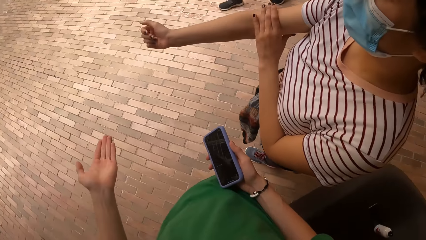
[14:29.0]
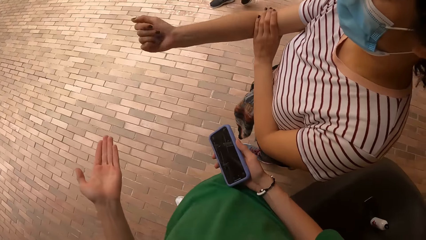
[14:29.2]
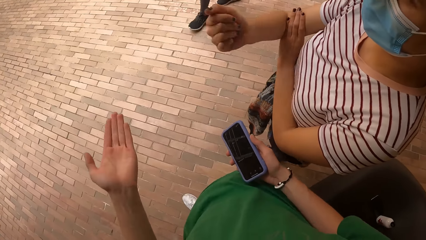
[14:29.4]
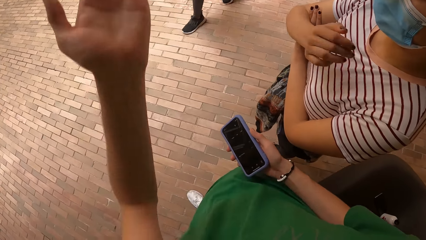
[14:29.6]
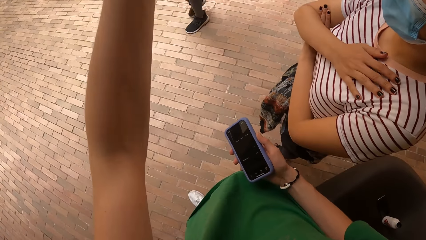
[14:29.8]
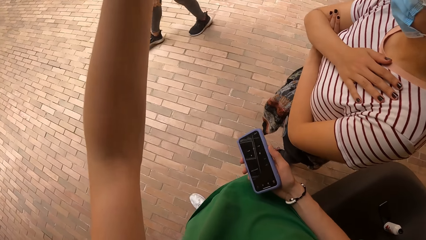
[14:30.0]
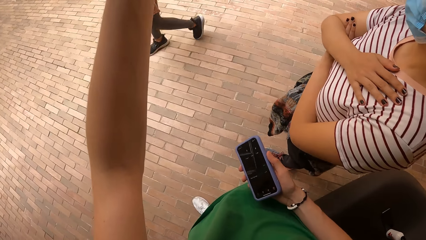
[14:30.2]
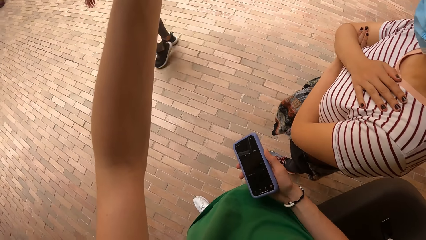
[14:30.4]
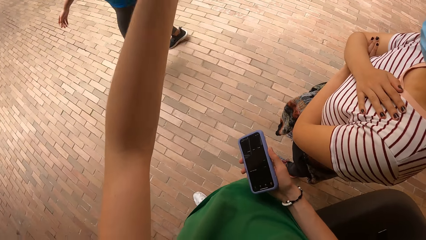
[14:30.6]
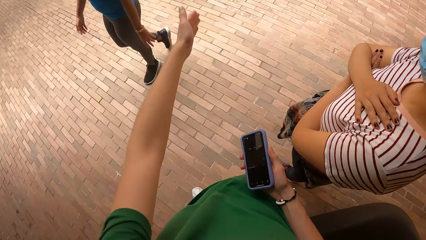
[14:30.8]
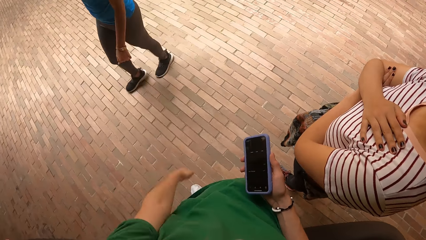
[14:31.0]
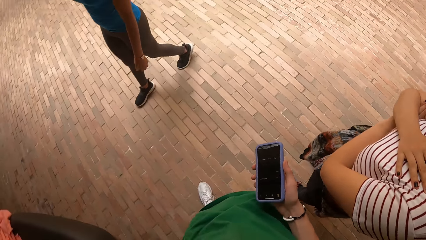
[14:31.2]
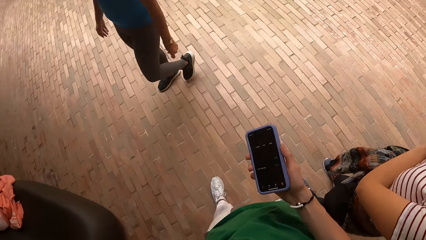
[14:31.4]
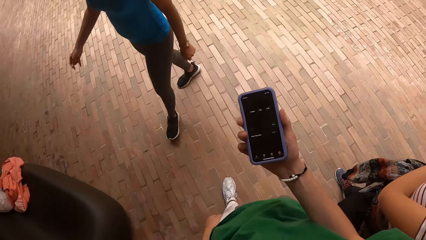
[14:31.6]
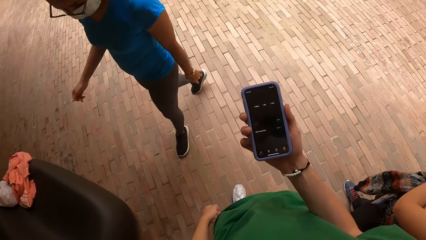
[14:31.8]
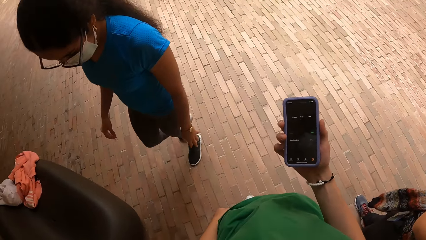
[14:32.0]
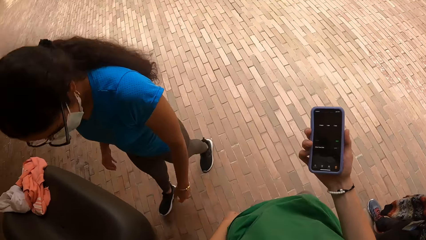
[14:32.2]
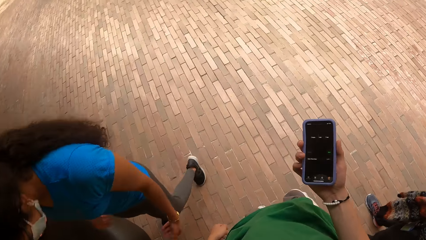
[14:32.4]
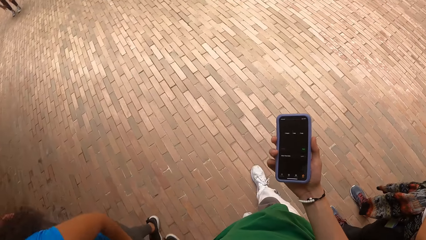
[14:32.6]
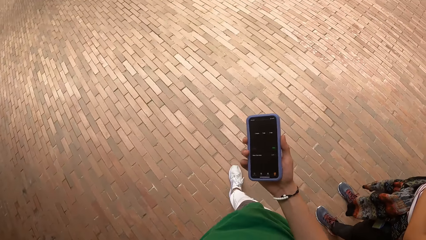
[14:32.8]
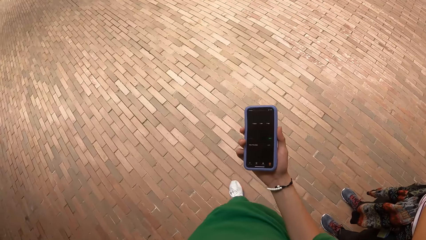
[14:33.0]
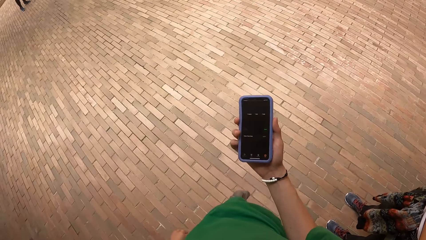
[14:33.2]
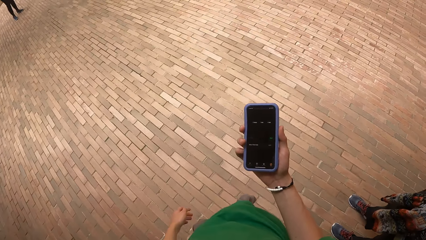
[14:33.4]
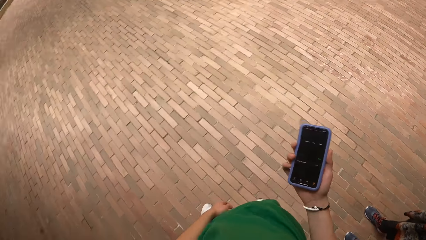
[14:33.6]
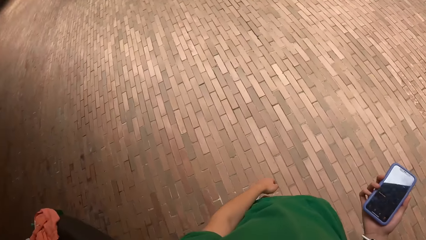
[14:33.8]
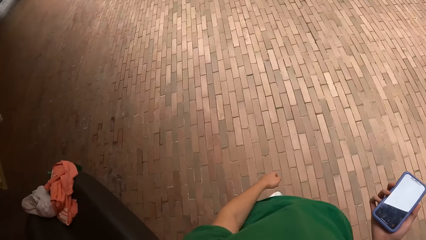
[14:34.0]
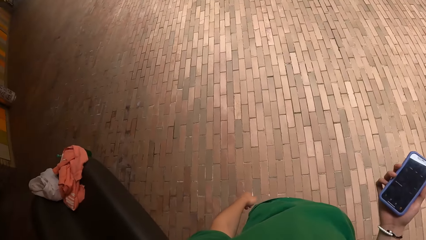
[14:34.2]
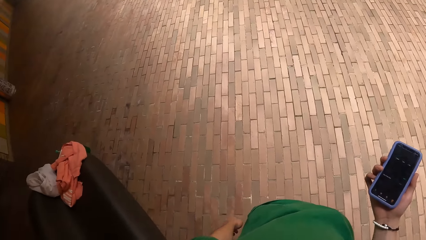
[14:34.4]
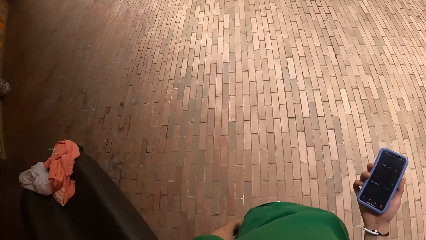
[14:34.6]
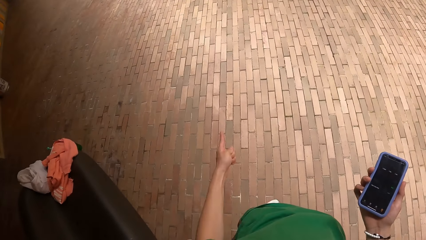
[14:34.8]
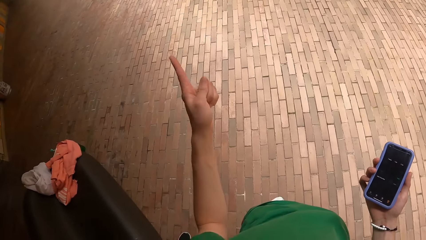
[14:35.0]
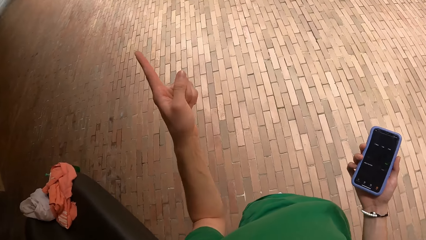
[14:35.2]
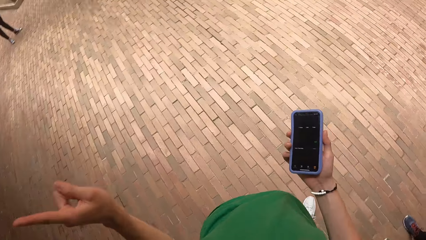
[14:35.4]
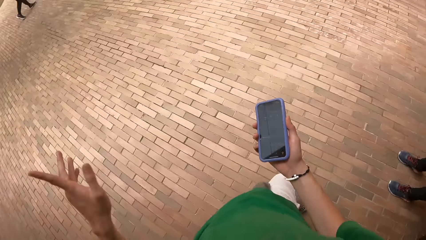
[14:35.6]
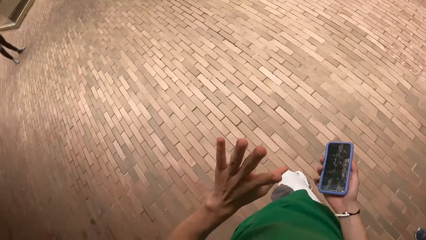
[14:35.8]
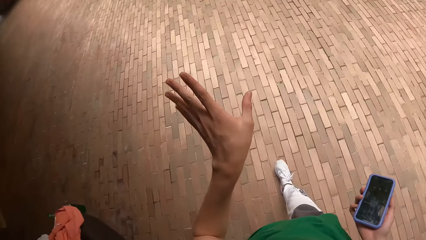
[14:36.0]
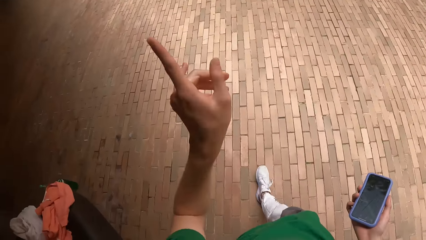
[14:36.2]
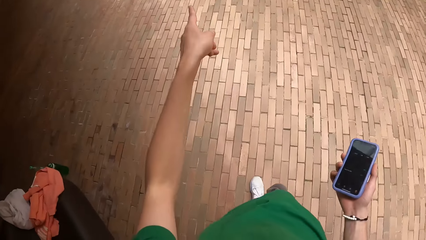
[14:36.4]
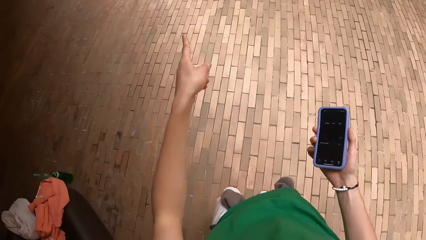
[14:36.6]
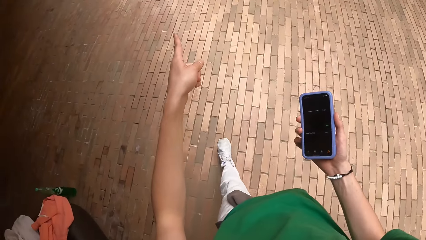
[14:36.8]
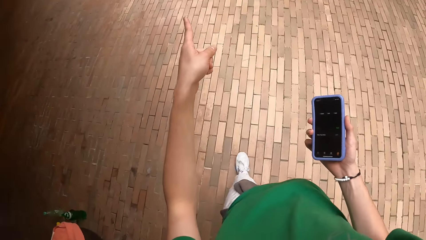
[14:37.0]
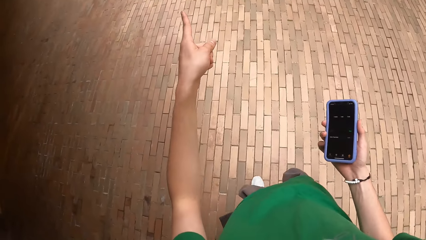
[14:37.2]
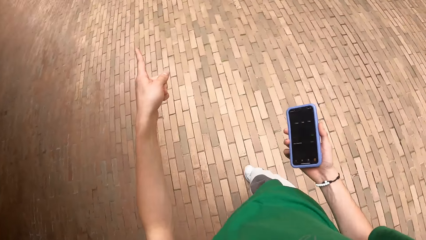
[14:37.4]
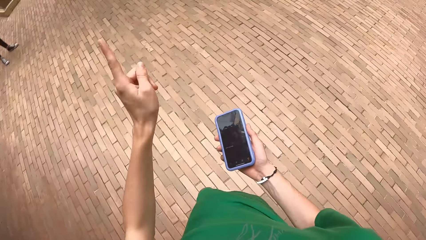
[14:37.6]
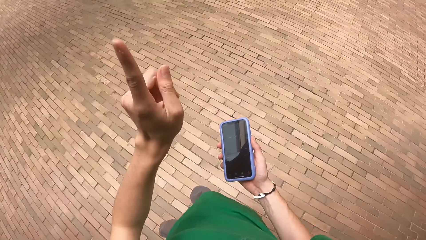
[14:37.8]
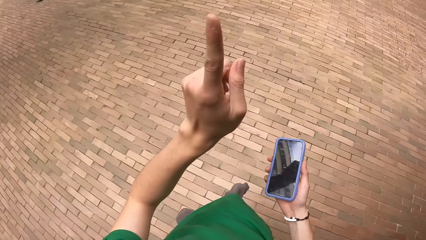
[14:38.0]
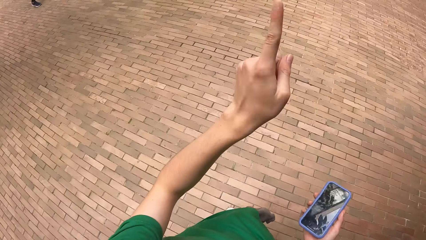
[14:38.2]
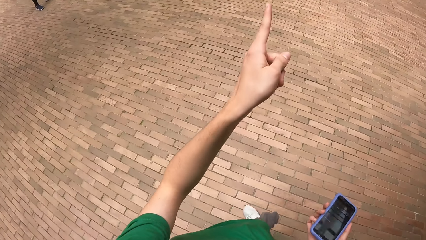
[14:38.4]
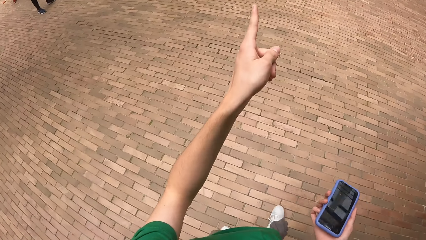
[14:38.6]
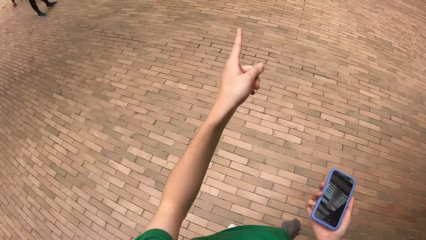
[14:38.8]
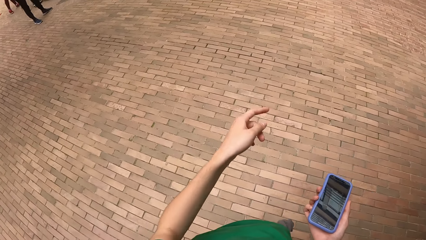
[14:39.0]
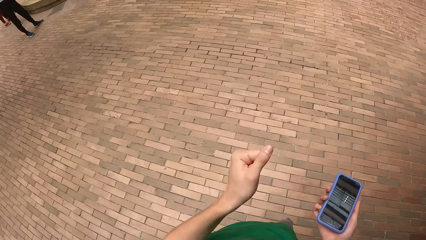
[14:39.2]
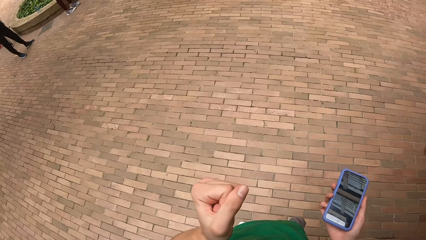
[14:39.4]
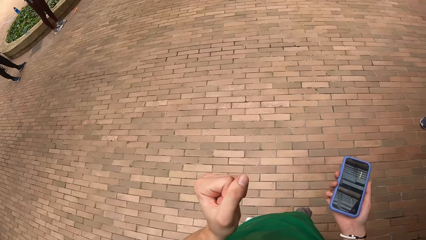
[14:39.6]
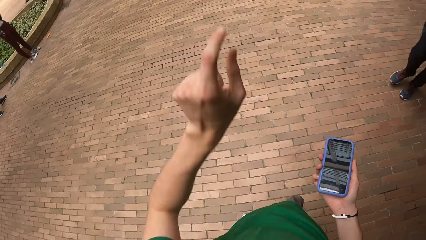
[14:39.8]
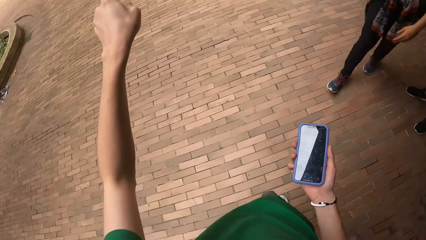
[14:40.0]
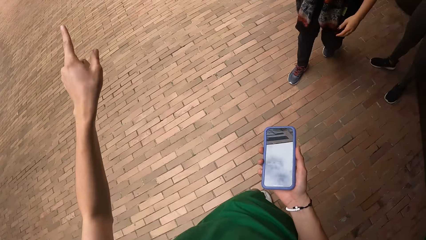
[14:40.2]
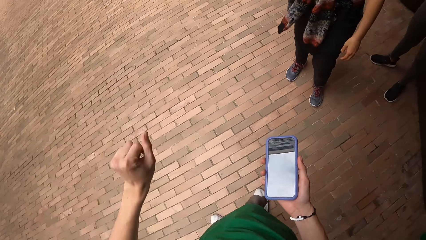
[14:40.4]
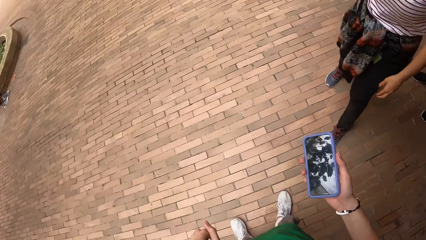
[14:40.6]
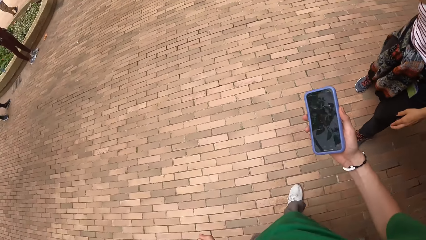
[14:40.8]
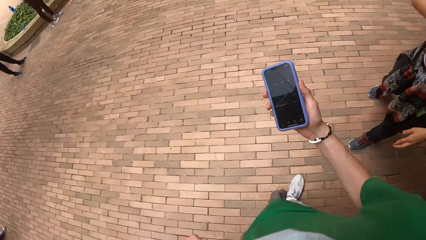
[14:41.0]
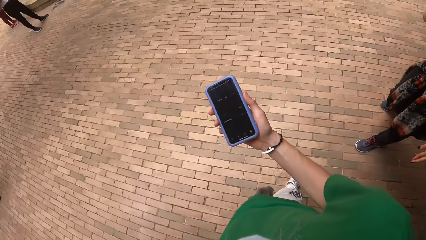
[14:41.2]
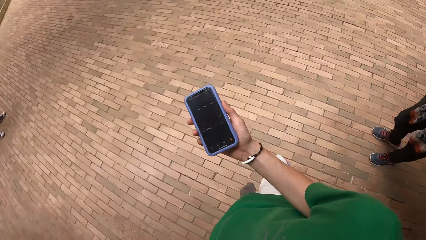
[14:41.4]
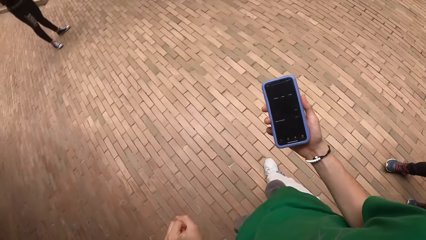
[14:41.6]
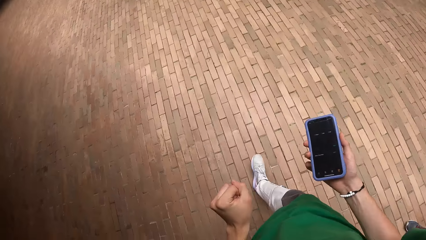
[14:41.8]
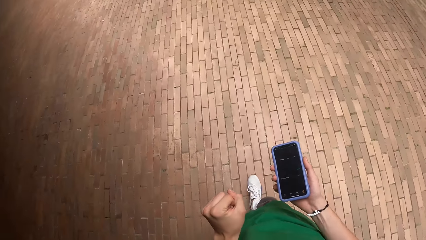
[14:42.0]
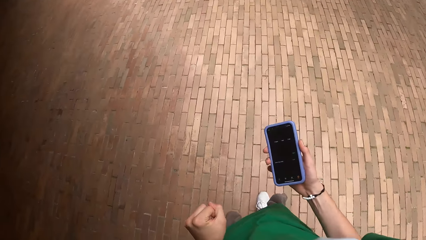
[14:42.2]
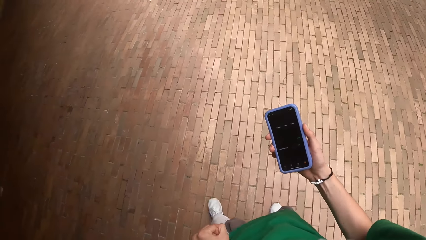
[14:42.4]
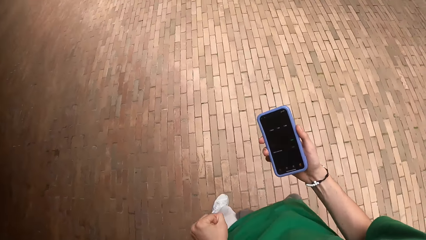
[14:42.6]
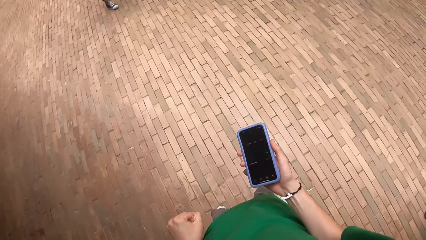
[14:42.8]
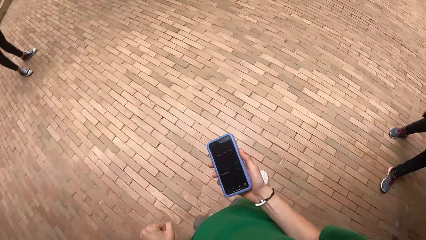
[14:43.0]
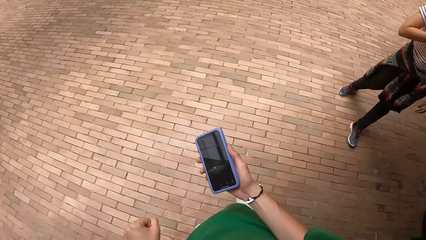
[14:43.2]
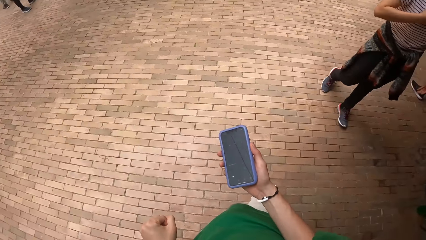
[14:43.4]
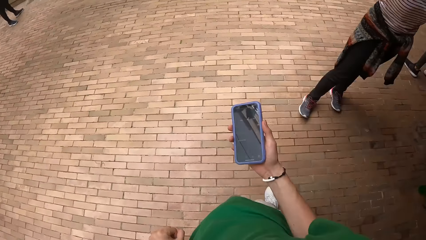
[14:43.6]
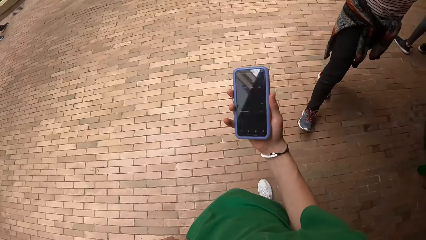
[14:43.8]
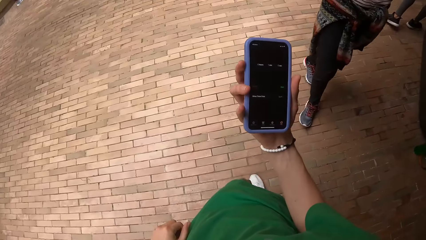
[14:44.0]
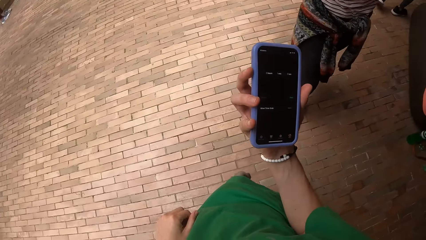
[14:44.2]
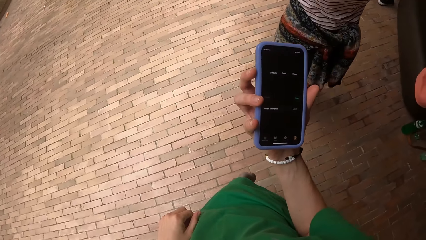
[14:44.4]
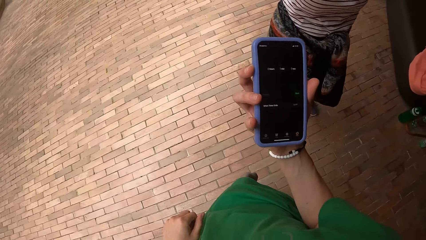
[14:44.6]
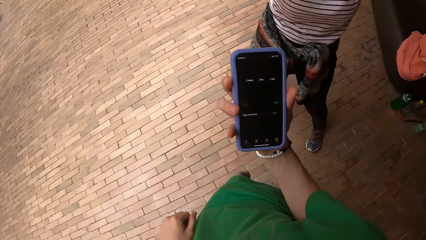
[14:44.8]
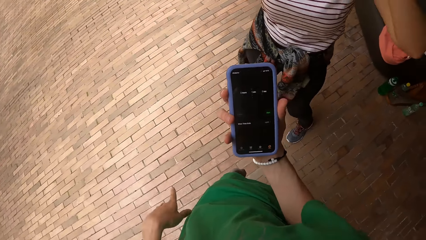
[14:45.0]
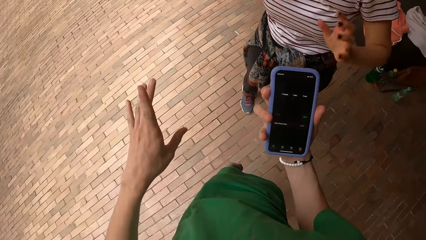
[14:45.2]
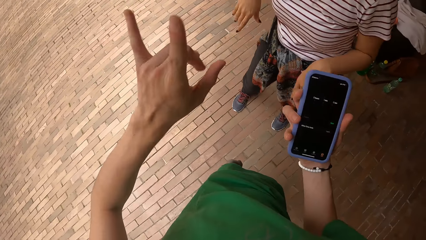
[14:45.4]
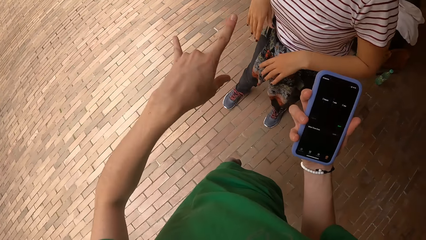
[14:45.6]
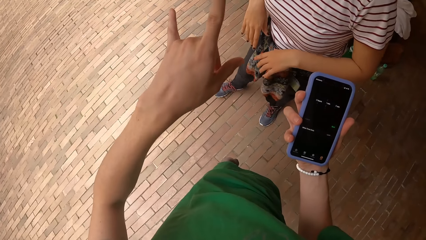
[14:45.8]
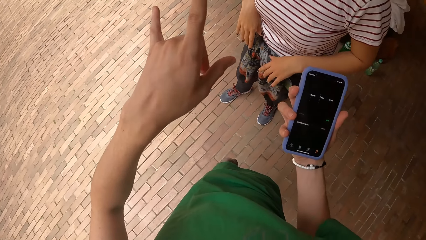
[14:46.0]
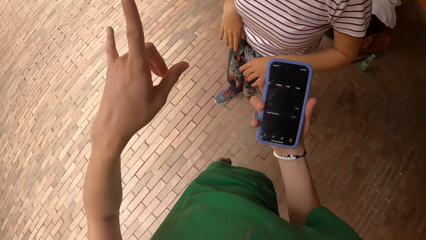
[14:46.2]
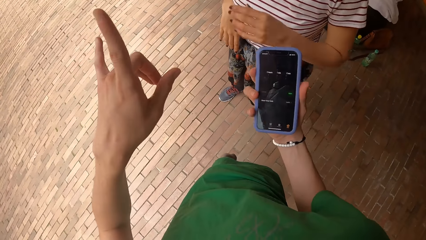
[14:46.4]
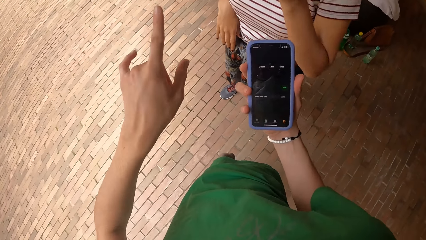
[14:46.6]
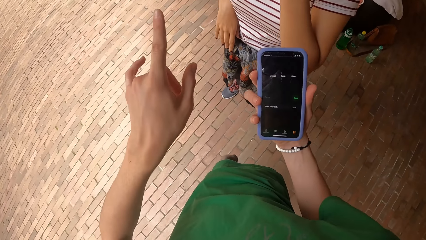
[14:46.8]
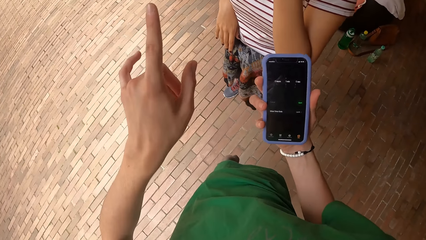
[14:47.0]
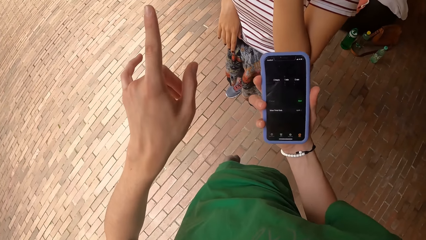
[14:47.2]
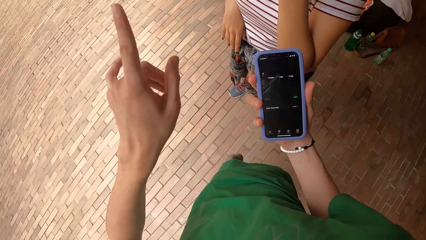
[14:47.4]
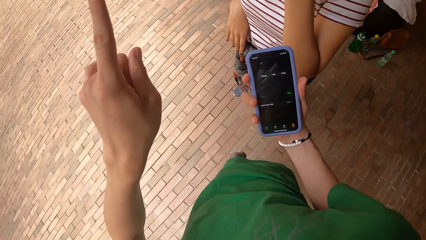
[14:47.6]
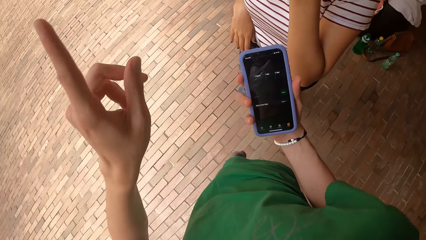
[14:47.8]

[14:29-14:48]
A woman talks with the camera wearer. The camera wearer talks with the woman. They make steps.
